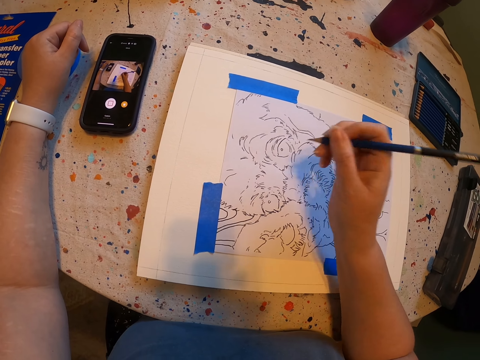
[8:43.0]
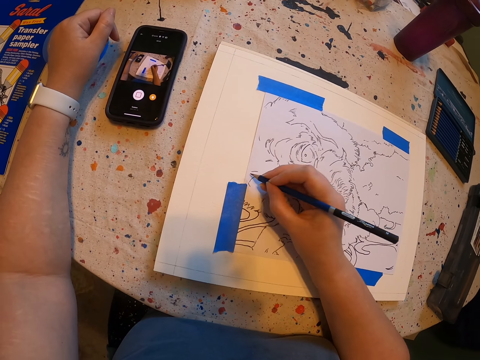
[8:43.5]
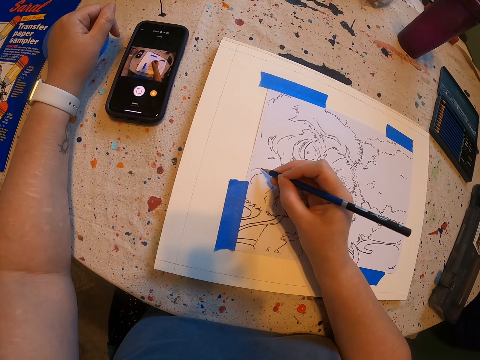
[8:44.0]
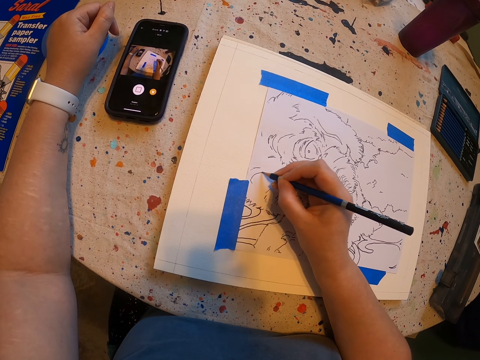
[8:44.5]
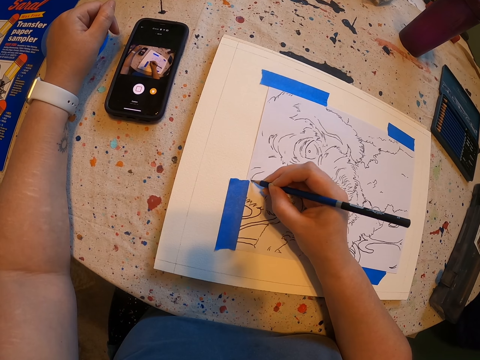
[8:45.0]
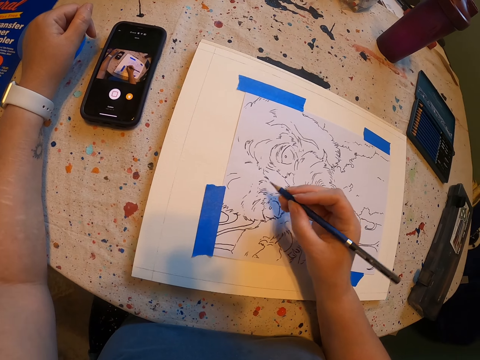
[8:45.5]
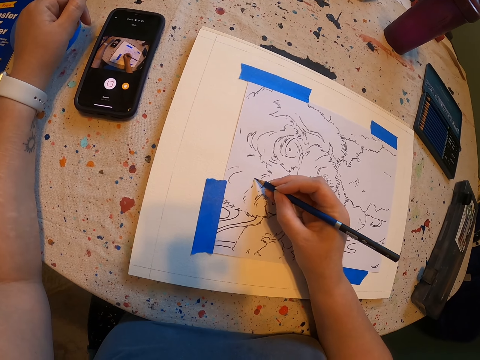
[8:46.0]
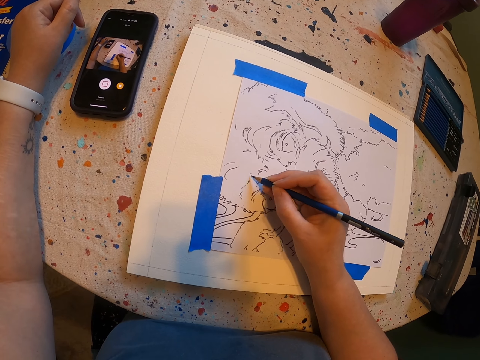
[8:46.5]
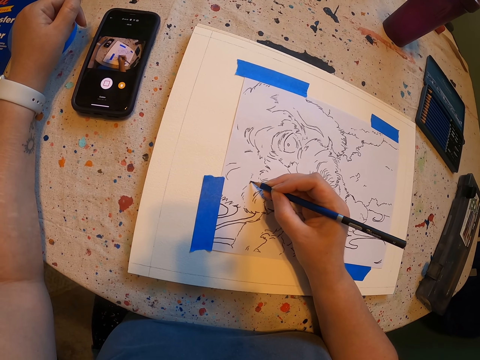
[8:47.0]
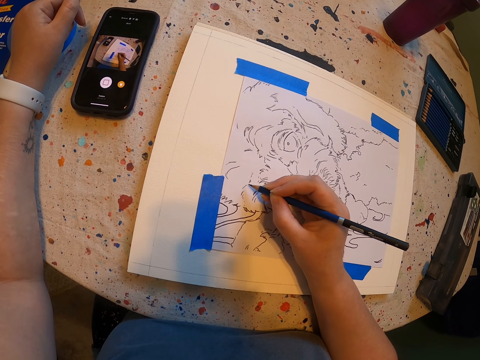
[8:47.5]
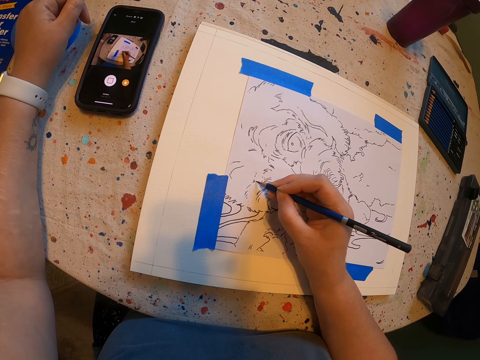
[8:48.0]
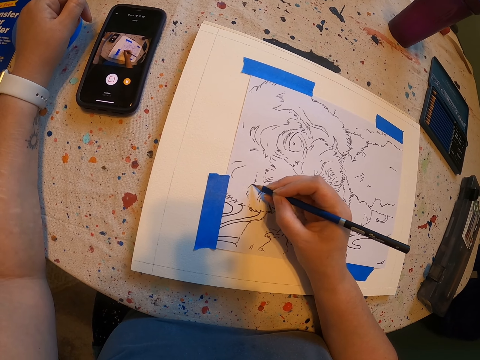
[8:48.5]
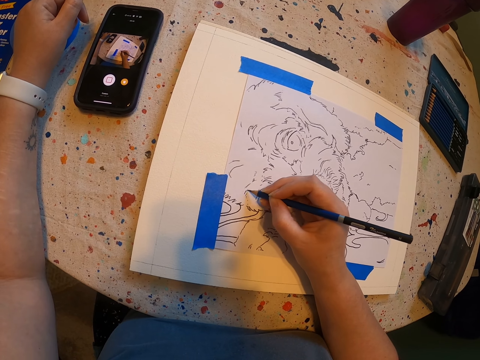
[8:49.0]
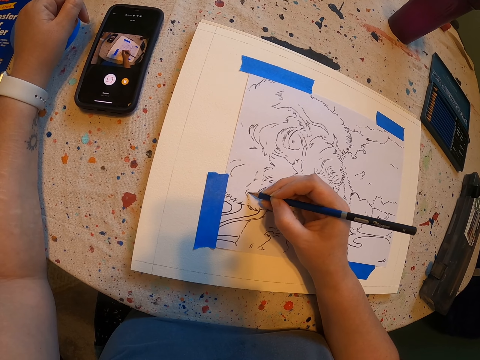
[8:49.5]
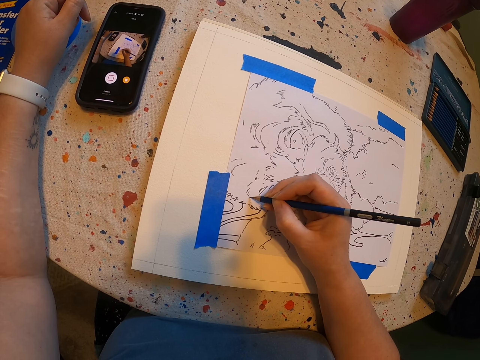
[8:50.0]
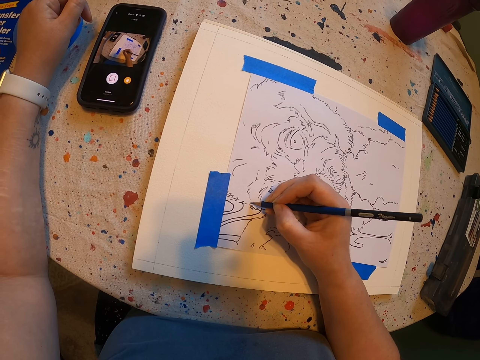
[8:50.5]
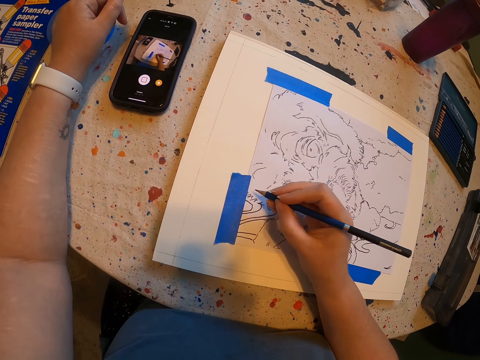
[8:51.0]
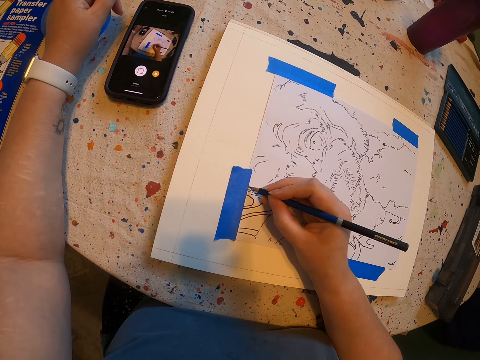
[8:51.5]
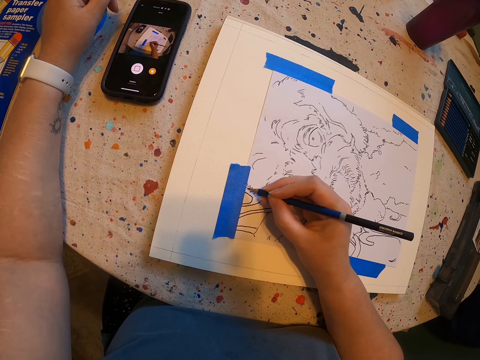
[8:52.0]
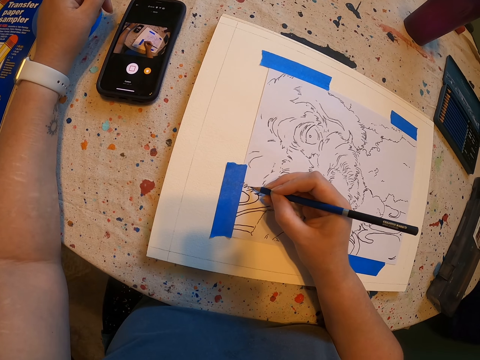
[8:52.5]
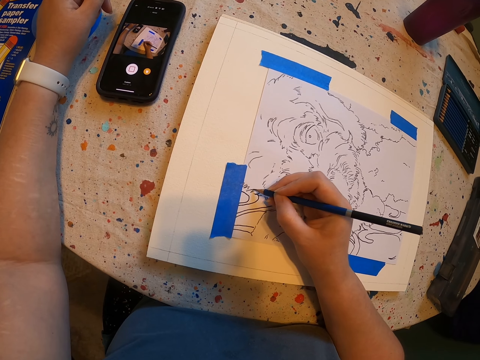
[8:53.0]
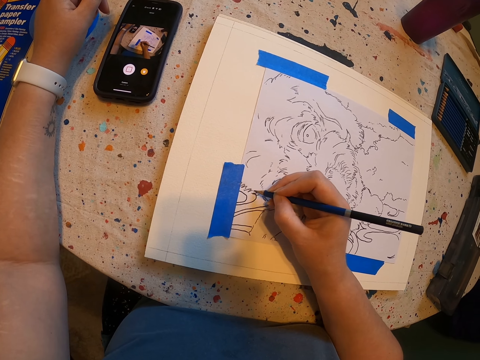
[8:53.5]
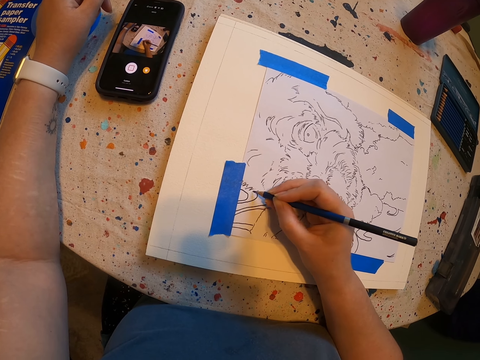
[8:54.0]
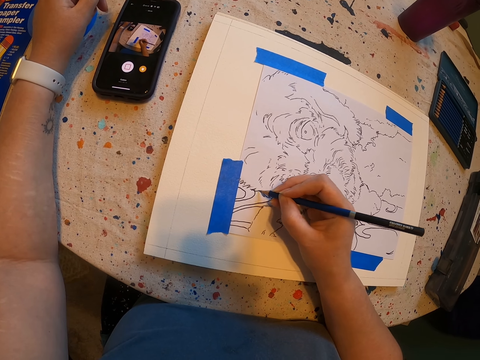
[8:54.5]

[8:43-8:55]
The camera wearer moves their hands. They draw on the paint paper.

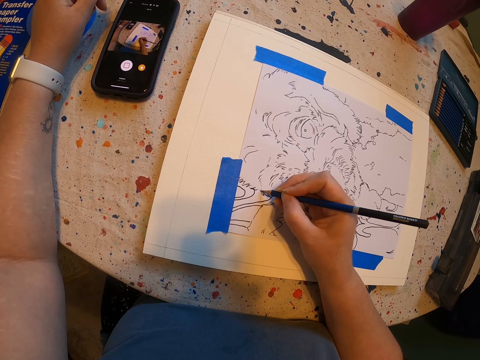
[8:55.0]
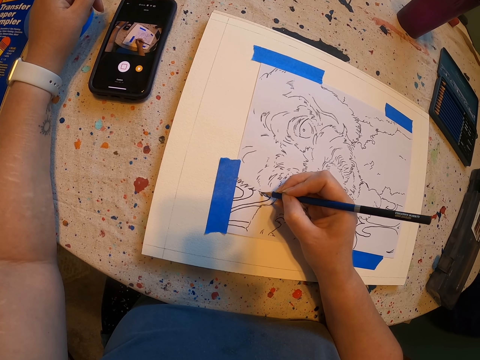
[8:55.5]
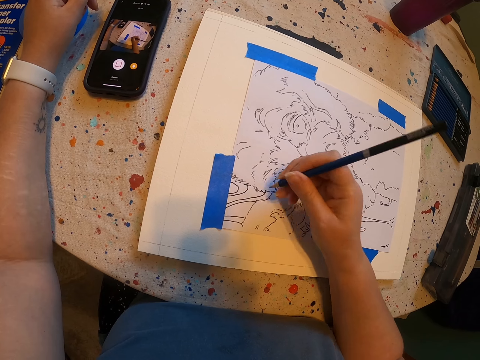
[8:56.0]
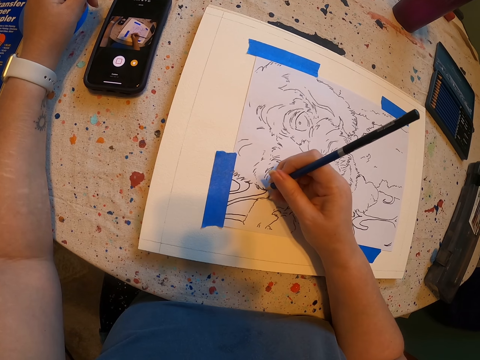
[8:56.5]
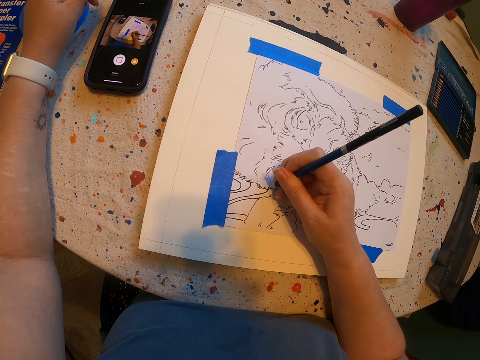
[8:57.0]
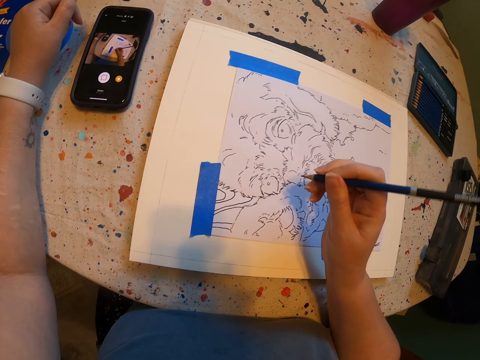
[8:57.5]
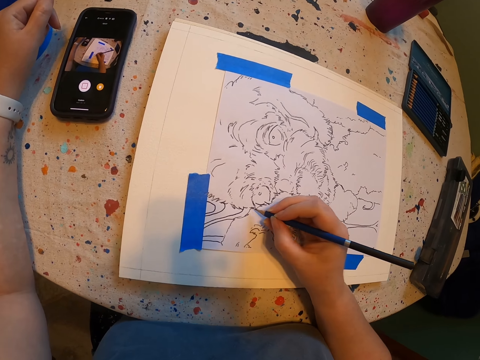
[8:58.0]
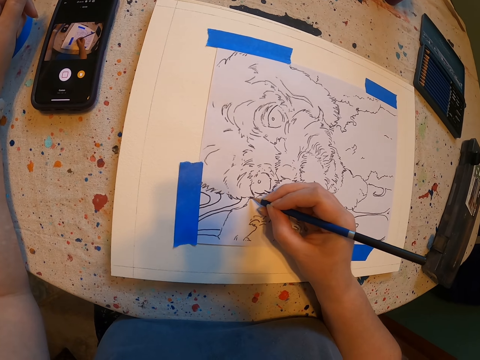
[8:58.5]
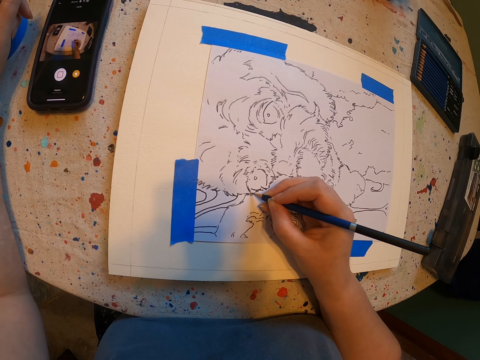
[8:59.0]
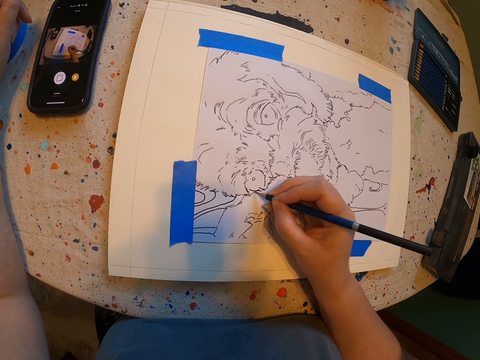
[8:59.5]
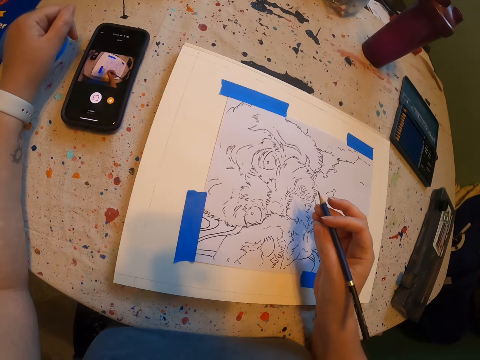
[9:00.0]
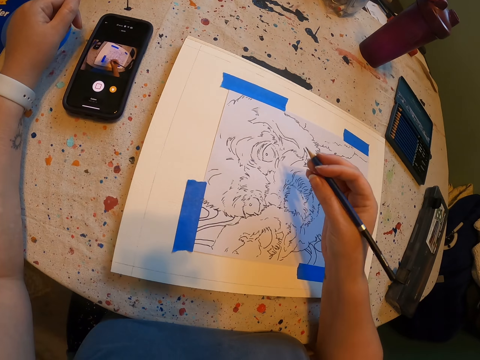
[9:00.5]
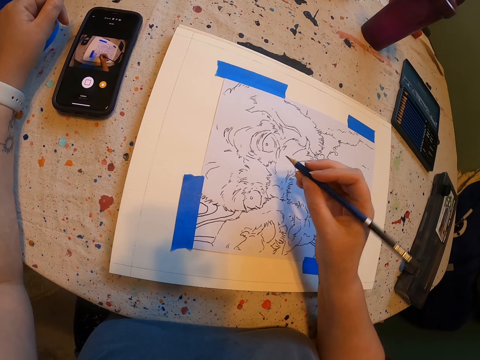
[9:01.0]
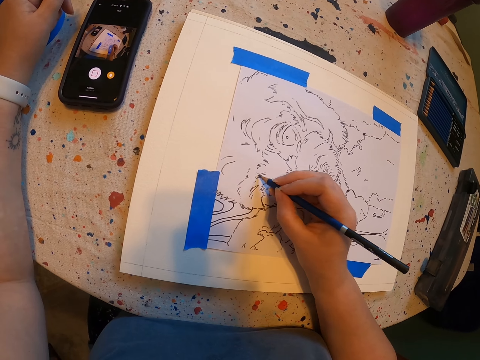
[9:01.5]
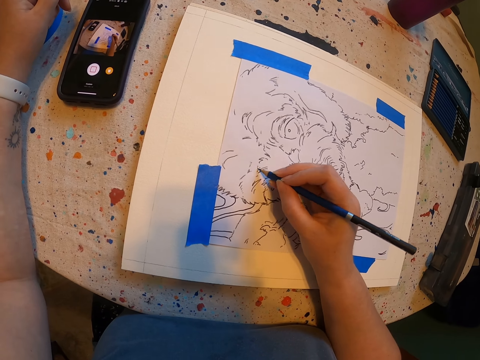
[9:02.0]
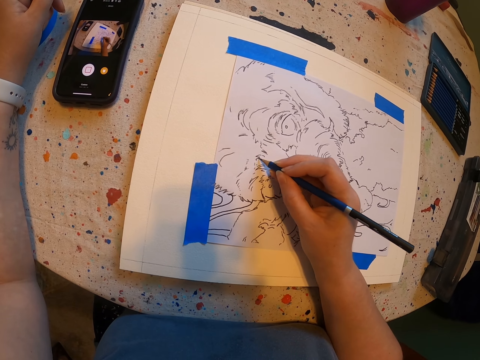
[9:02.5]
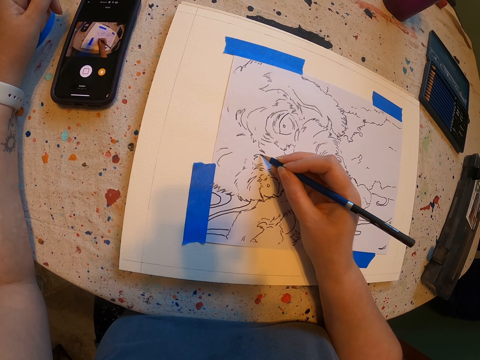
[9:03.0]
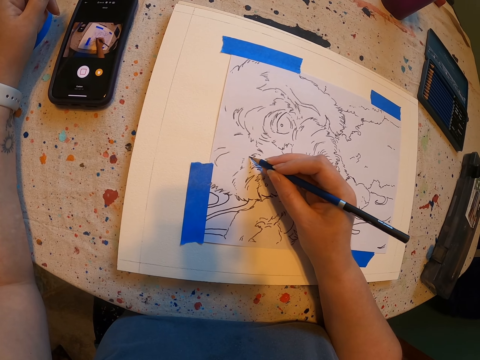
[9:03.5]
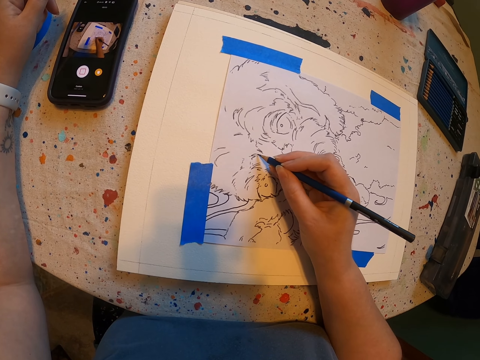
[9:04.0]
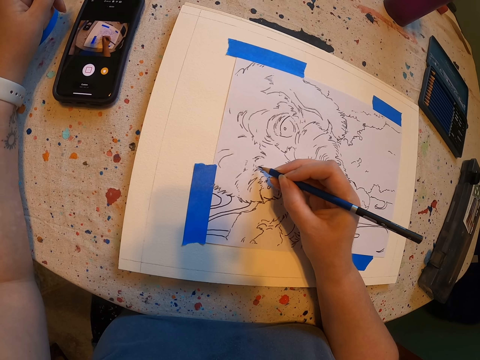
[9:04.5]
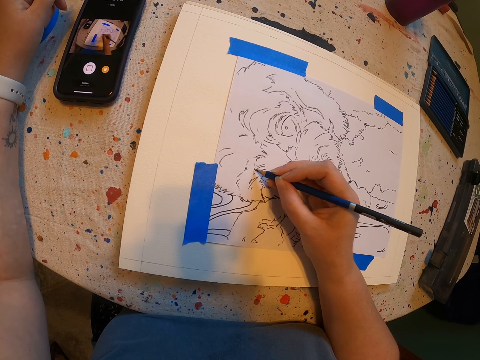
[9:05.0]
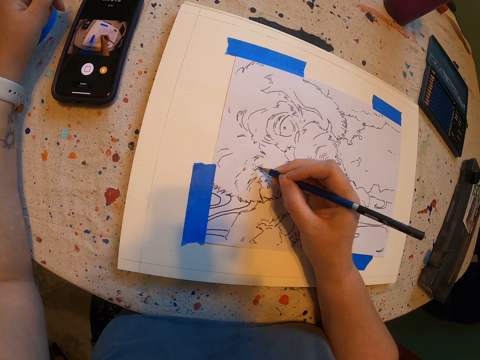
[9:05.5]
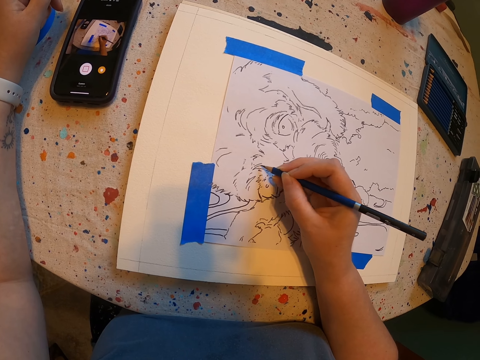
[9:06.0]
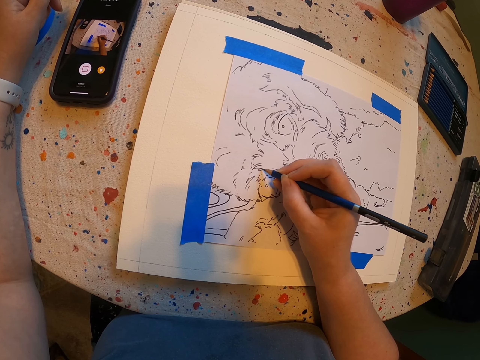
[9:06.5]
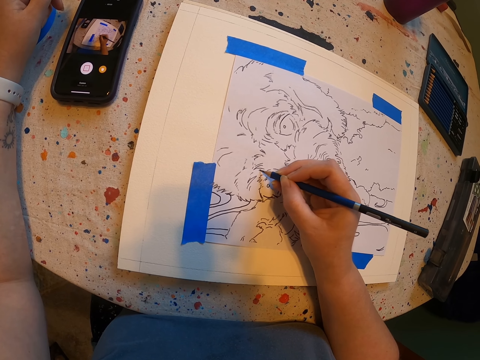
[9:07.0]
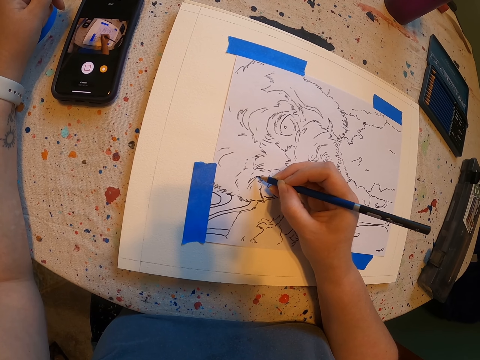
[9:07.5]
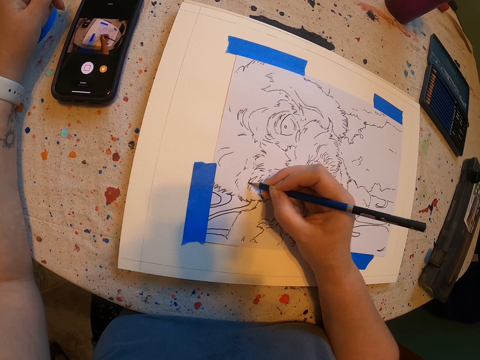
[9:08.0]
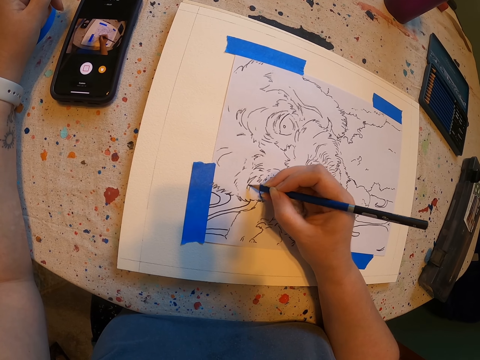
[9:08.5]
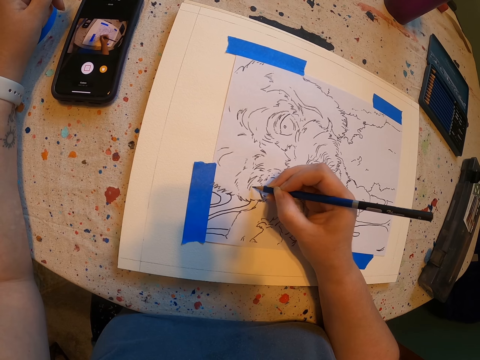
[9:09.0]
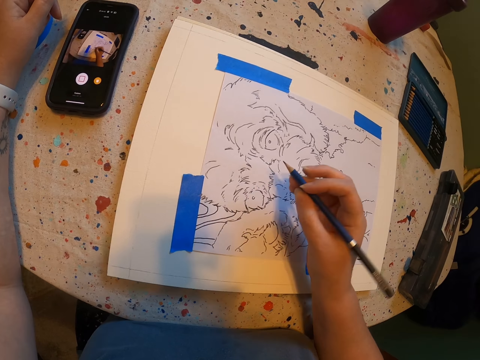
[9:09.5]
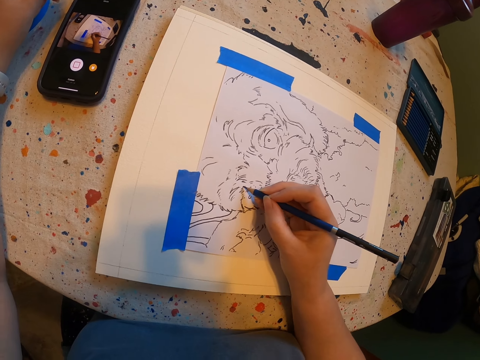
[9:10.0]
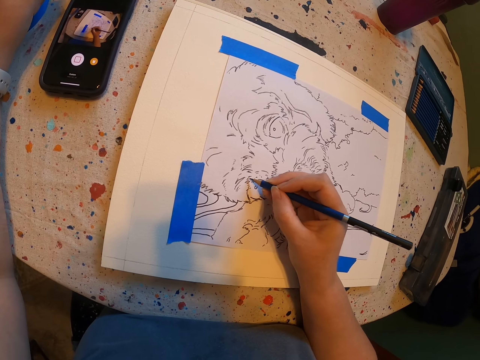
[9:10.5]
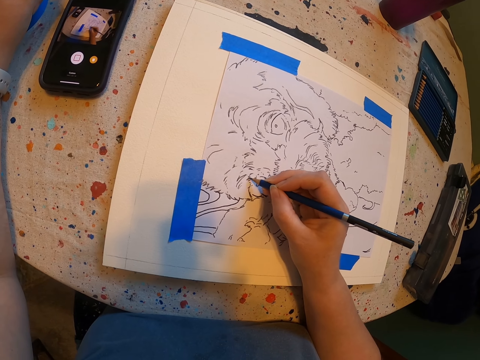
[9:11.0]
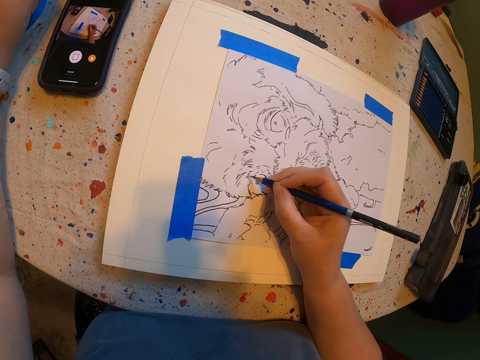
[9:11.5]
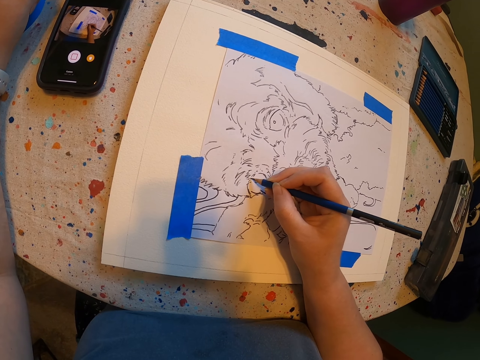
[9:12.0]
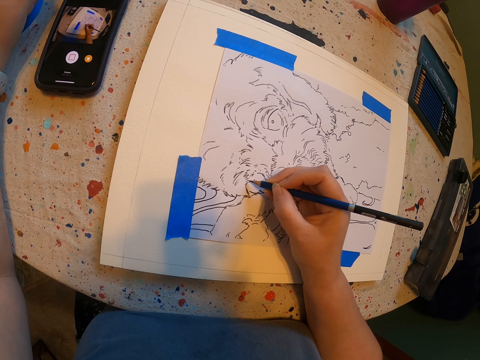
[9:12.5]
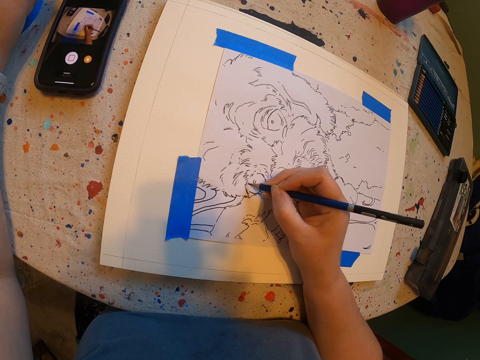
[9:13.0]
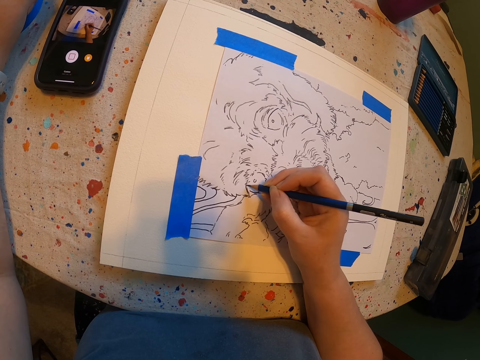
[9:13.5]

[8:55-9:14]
The camera wearer moves their hands. They move their hands again. They draw on the paint paper. They move their hands.
